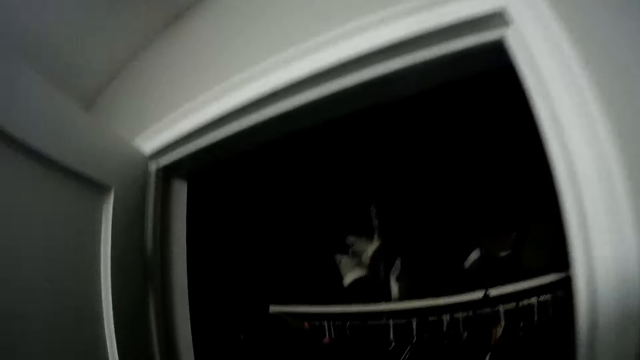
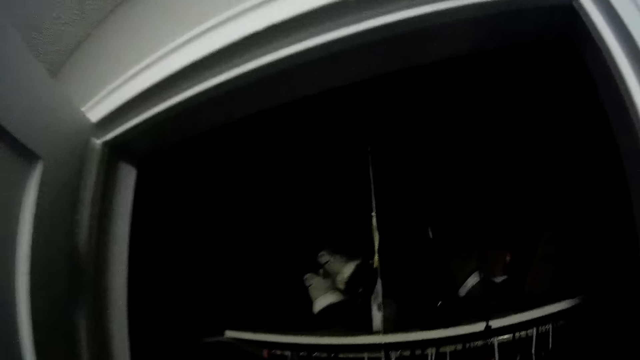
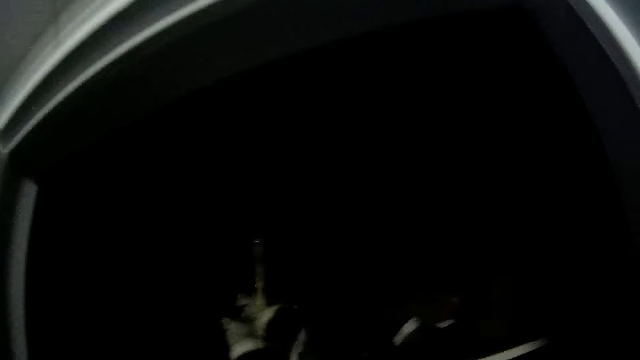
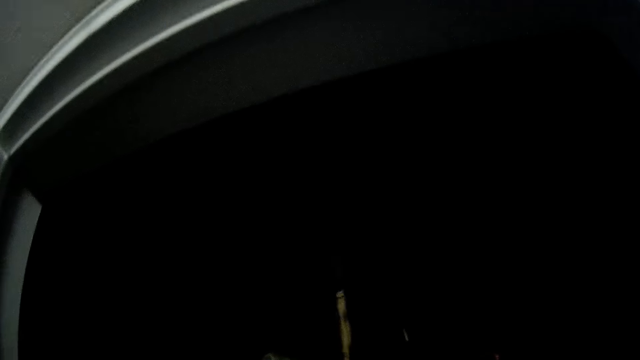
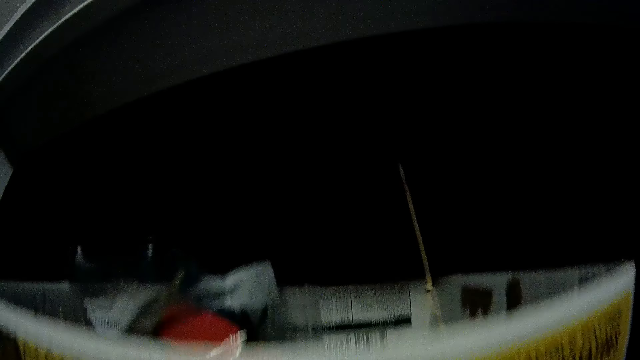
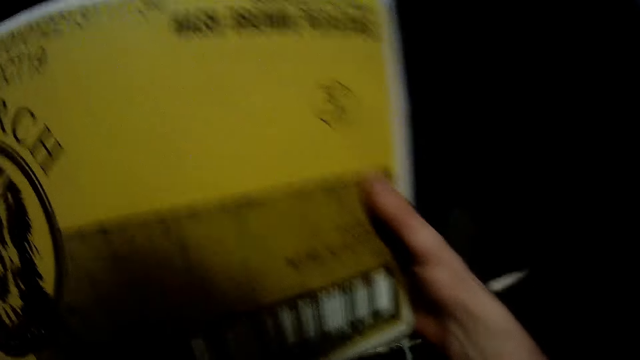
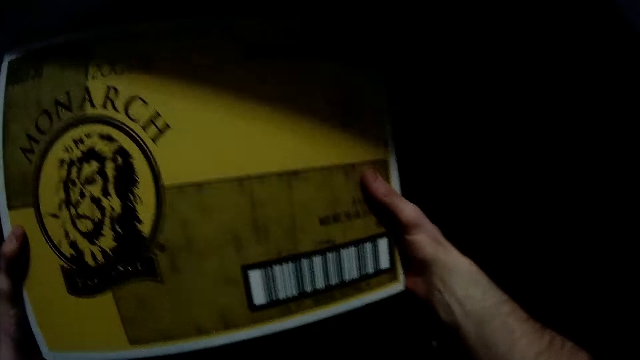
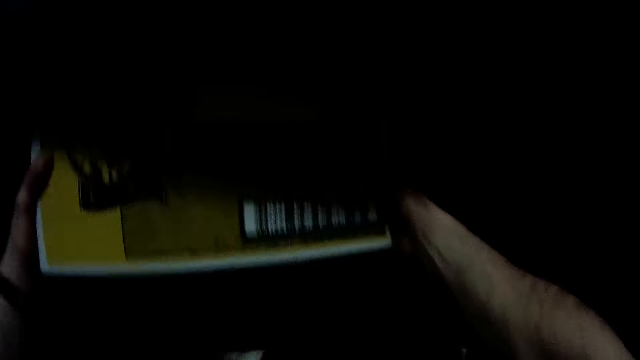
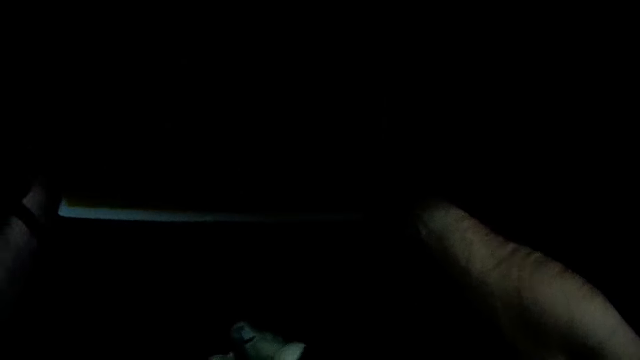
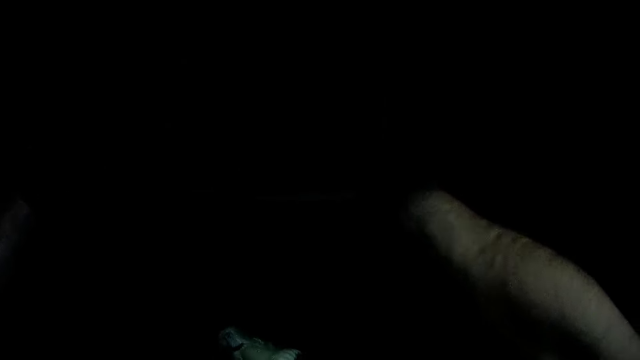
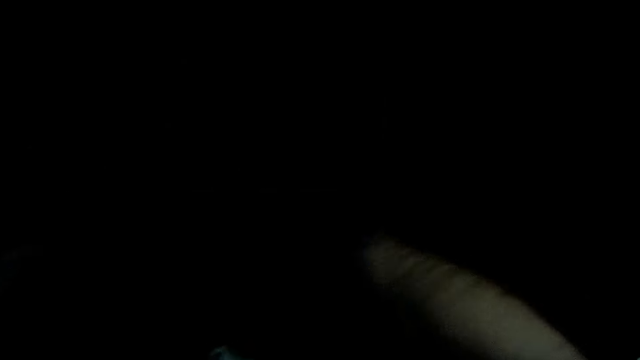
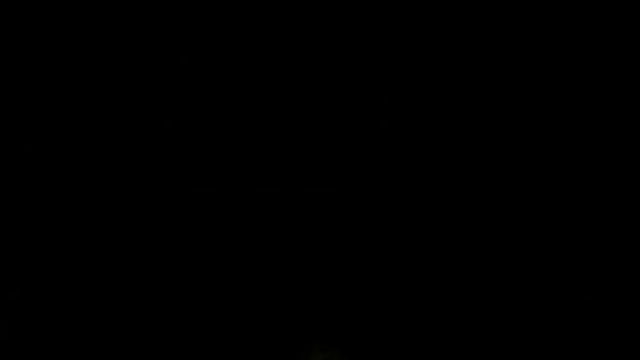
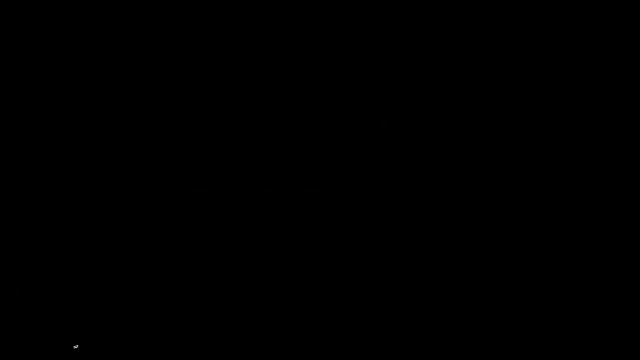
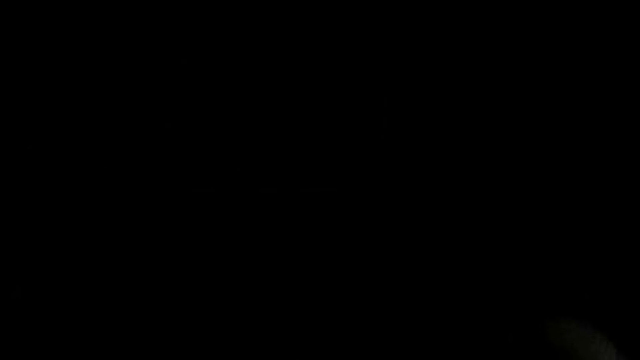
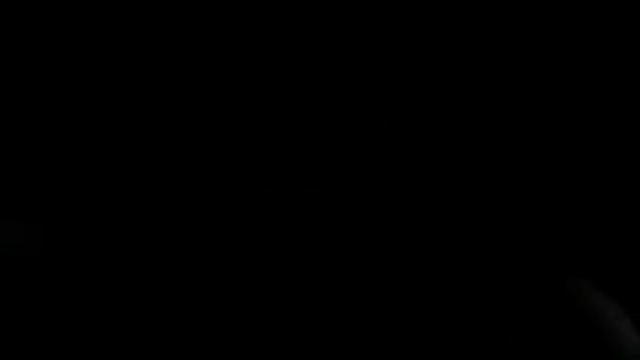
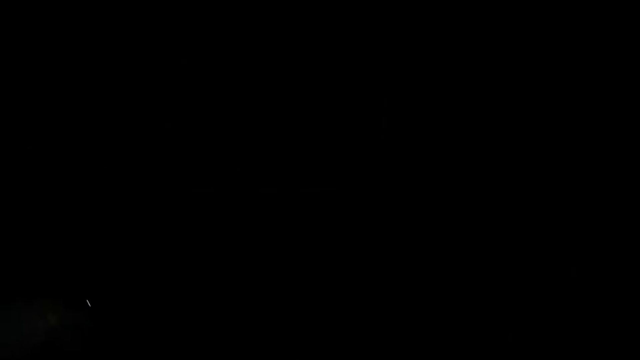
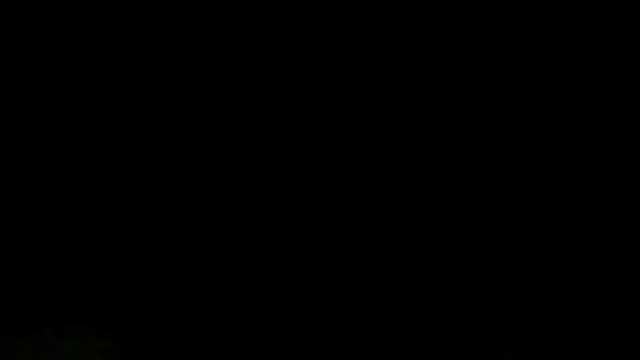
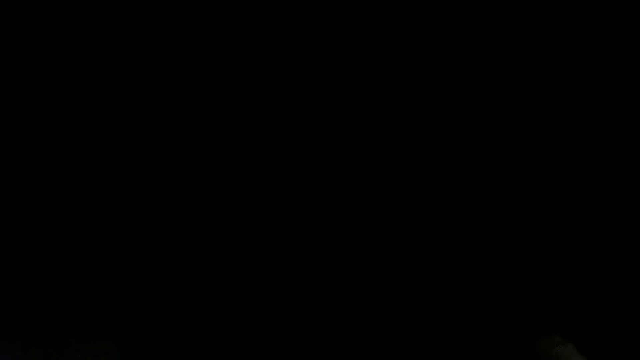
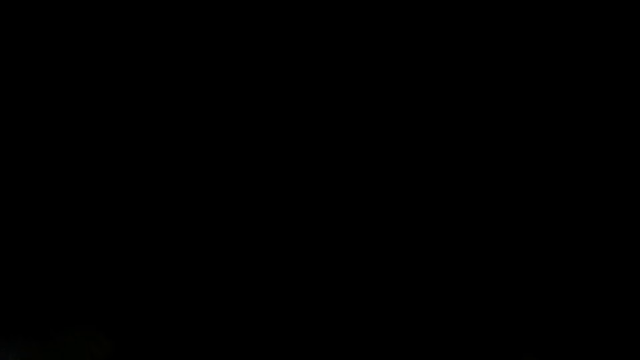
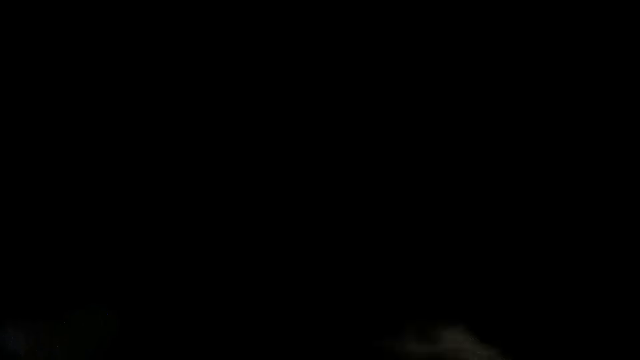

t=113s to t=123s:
The camera wearer drops the carton into the wardrobe, to the shelf.

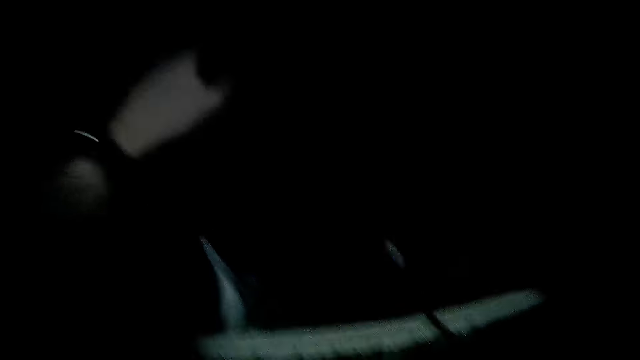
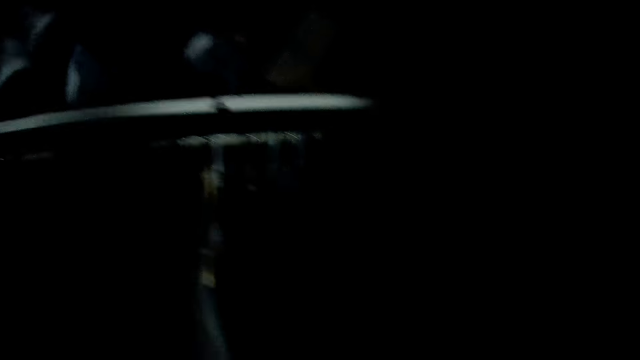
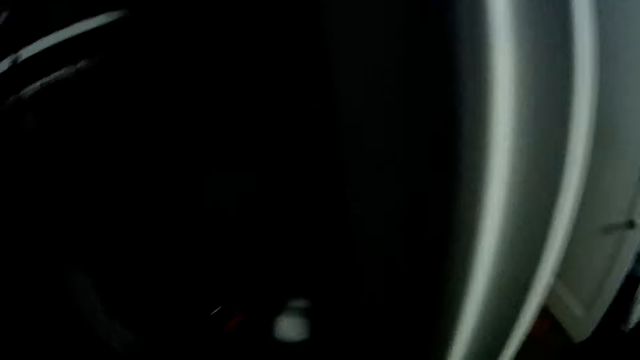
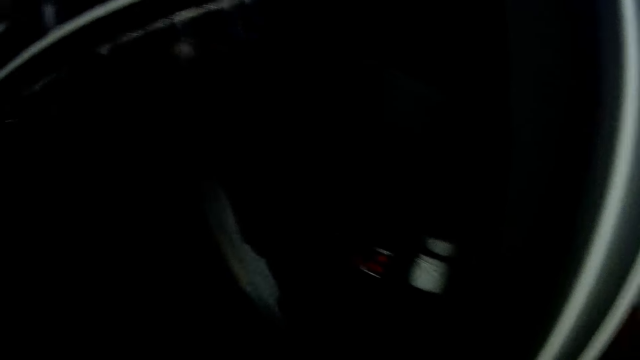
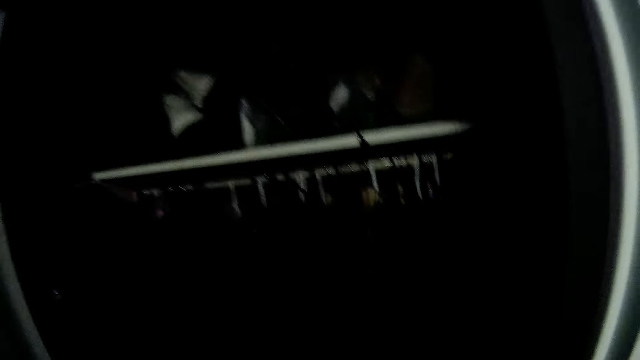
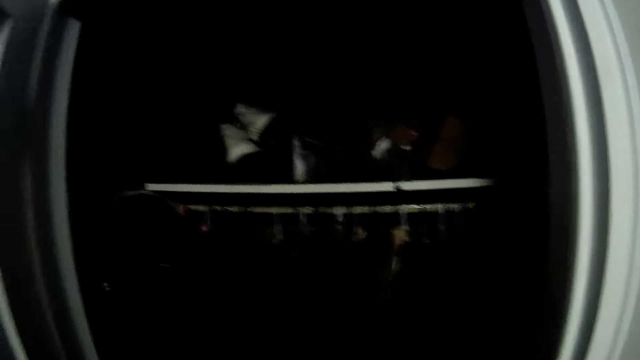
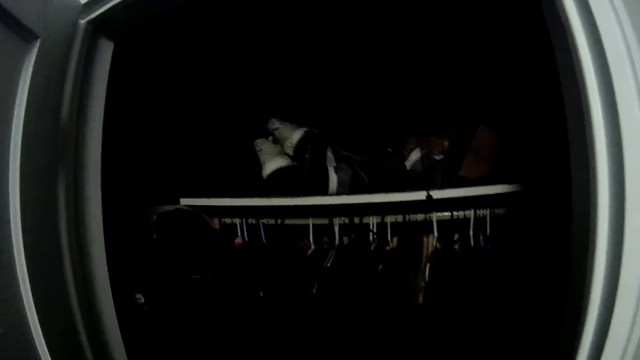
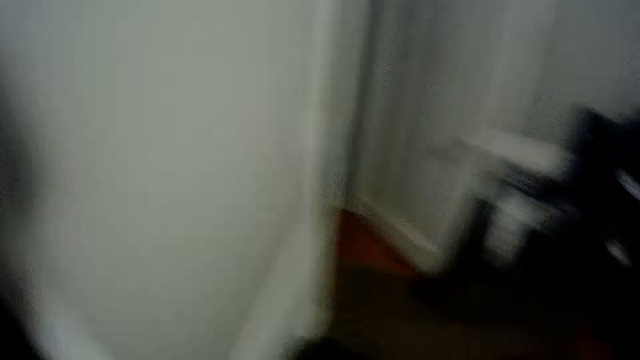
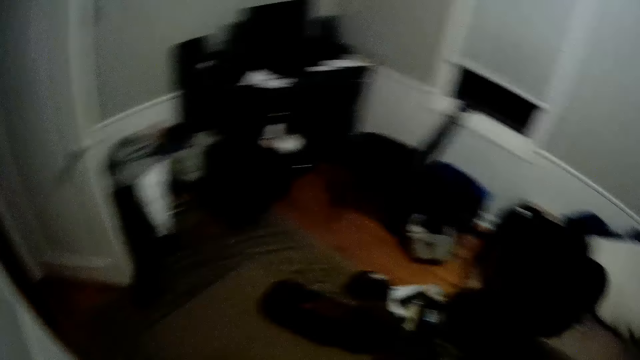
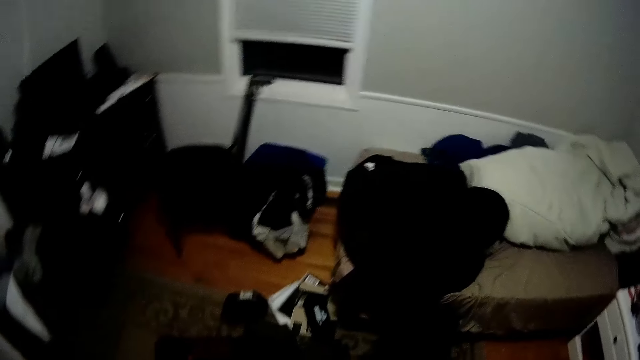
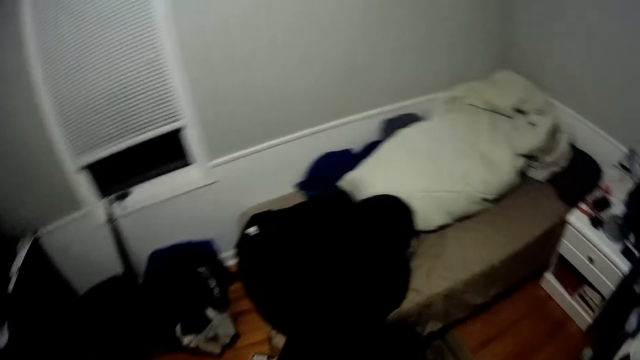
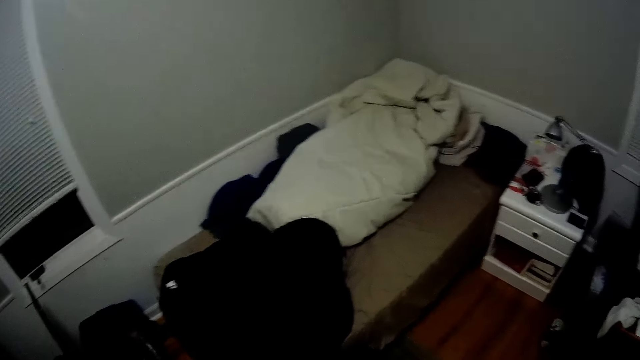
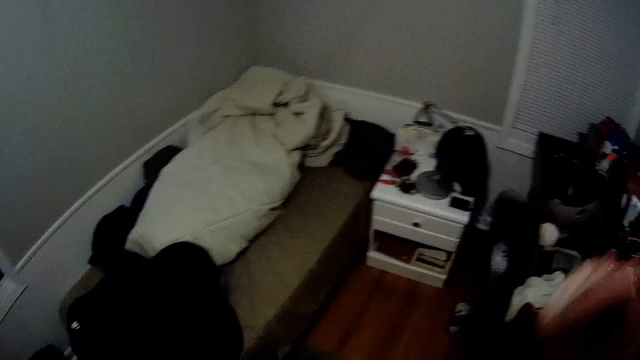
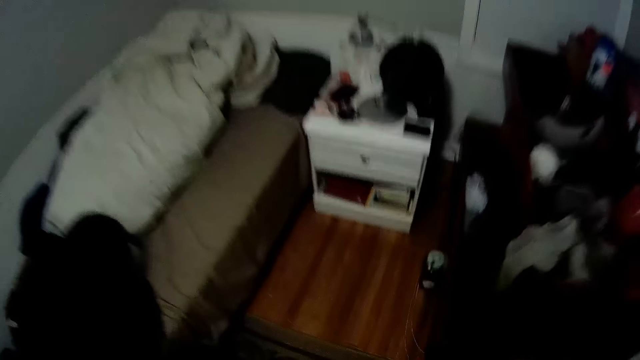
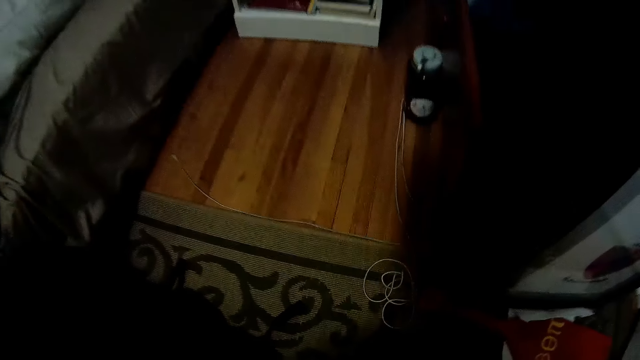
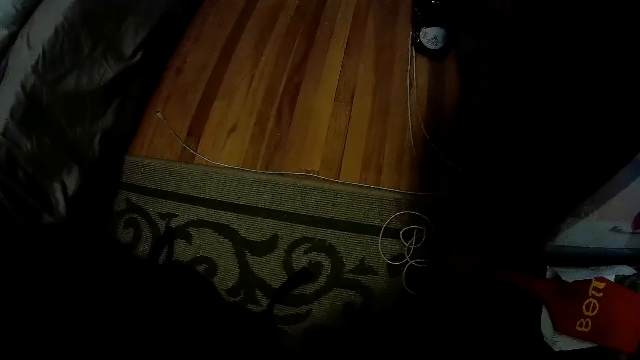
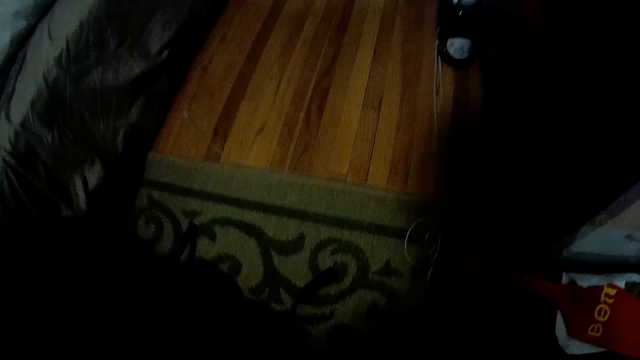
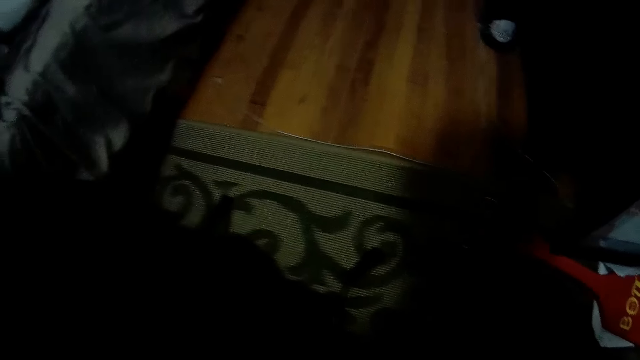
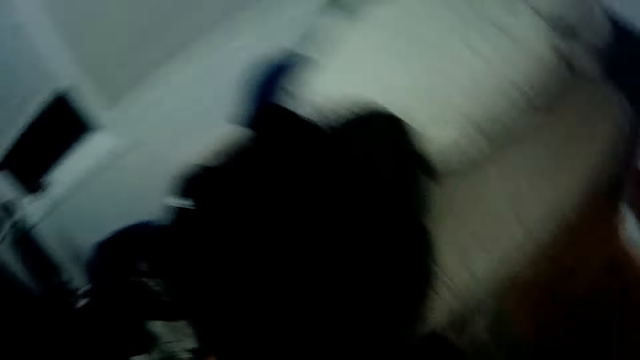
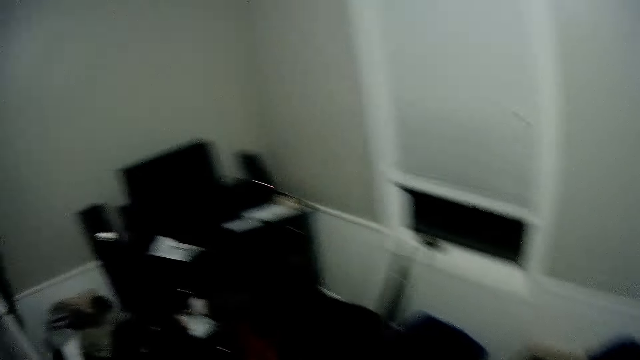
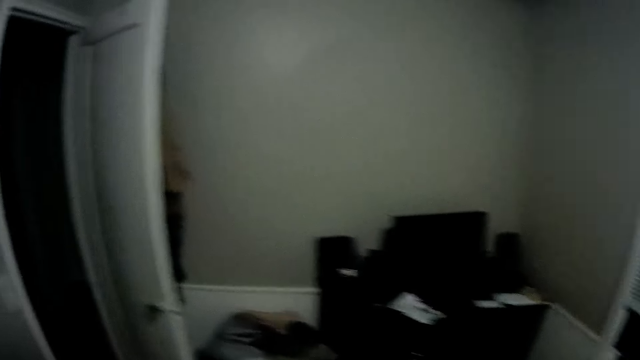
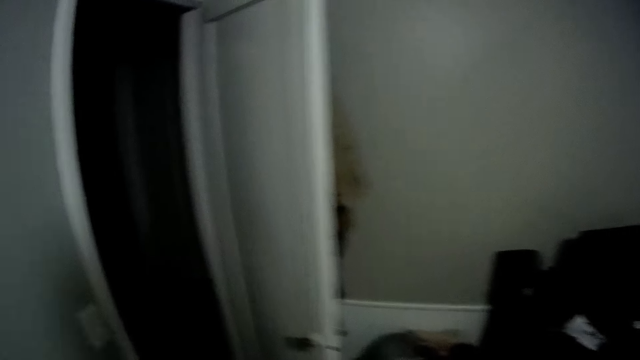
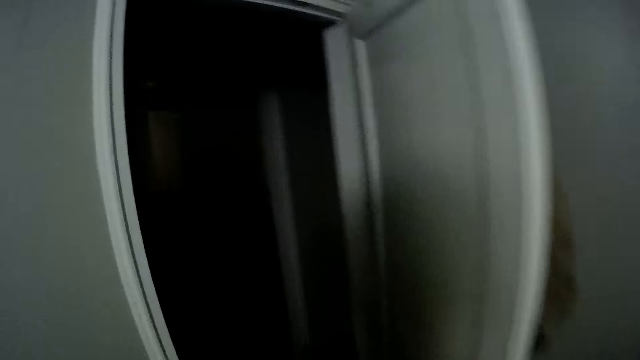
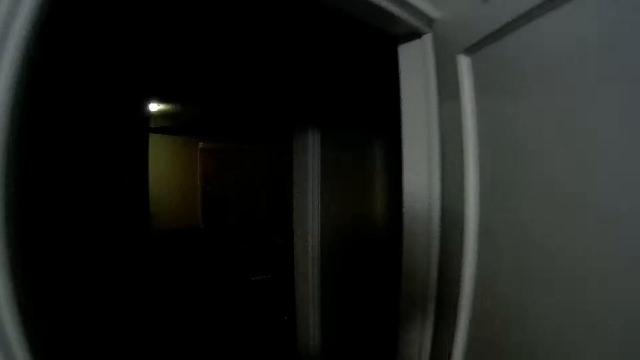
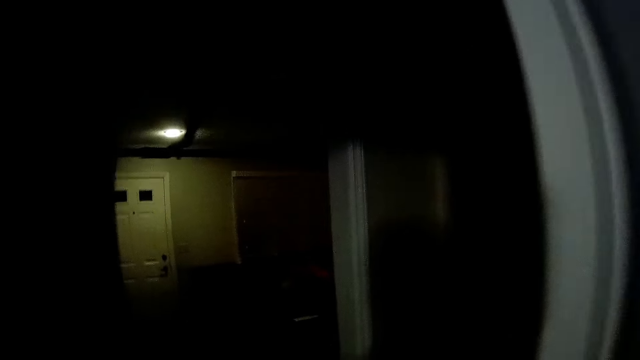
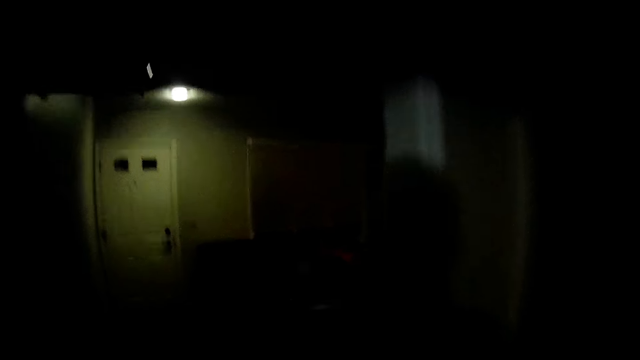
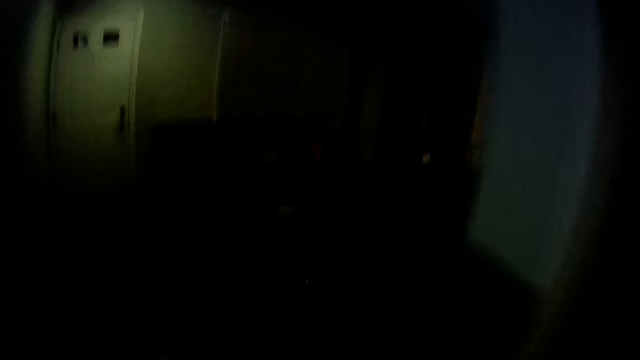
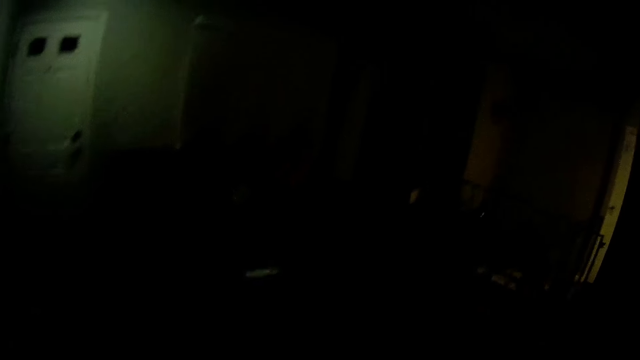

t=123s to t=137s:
The camera wearer moves backwards. They walk in the room. They raise the hand. They look around. They walk in the room.
